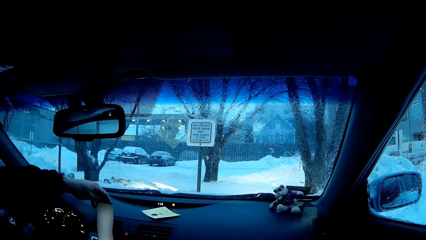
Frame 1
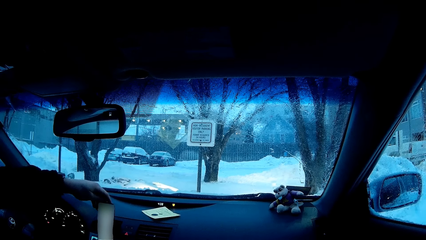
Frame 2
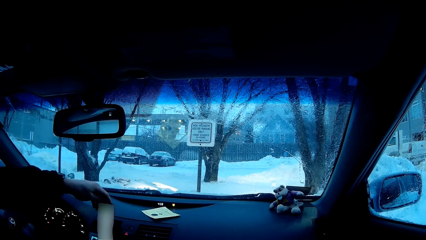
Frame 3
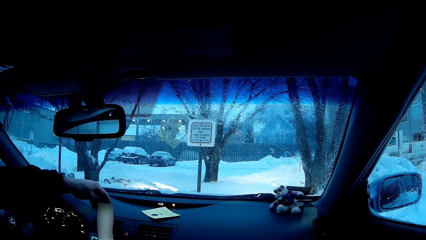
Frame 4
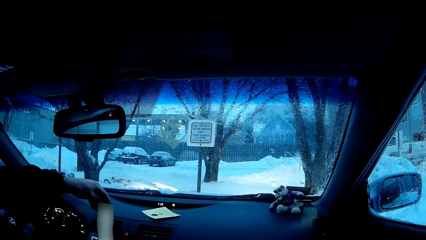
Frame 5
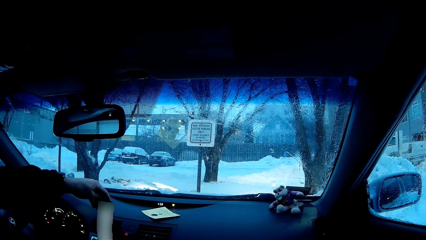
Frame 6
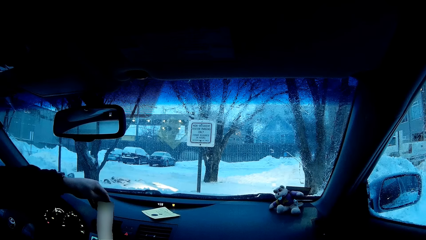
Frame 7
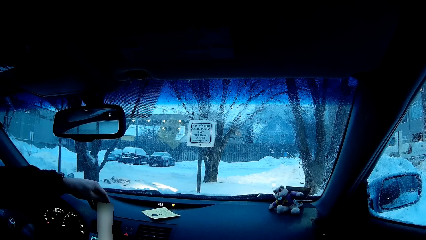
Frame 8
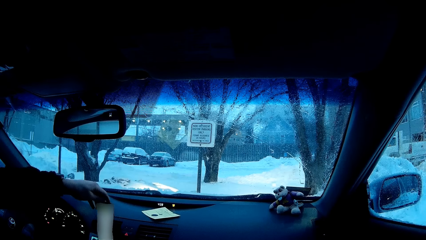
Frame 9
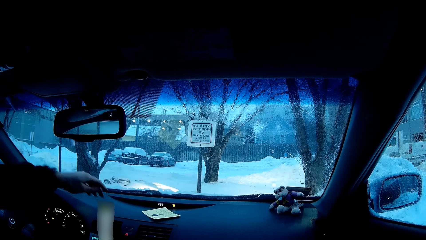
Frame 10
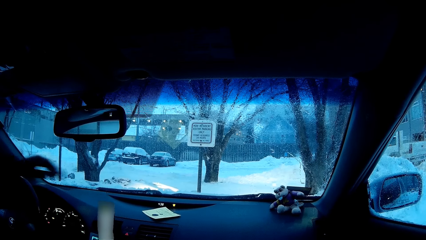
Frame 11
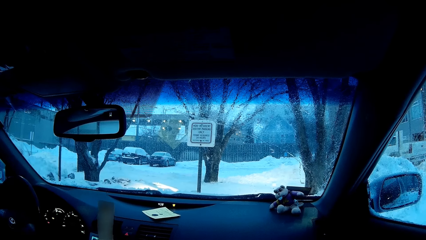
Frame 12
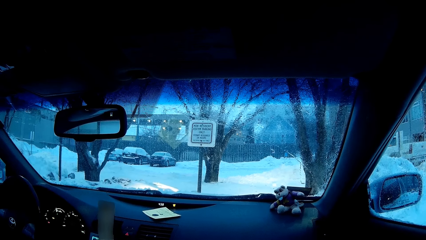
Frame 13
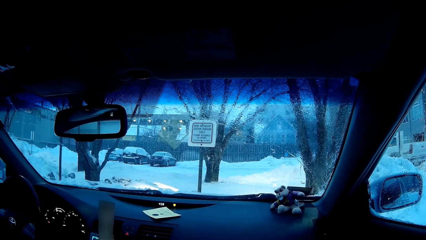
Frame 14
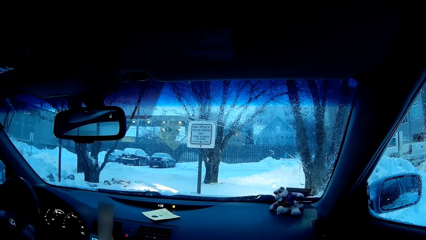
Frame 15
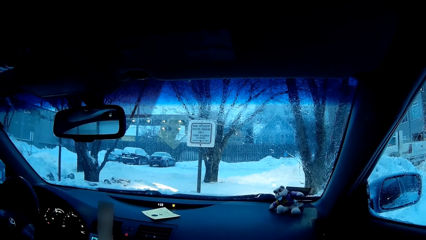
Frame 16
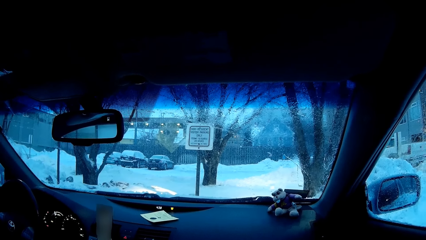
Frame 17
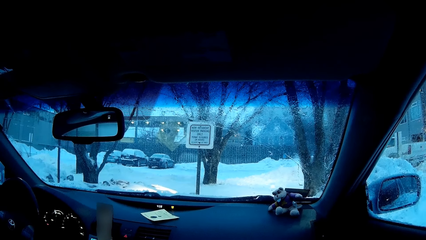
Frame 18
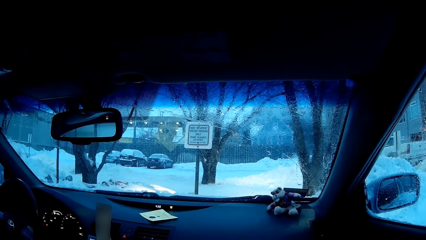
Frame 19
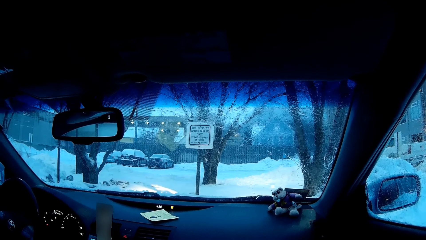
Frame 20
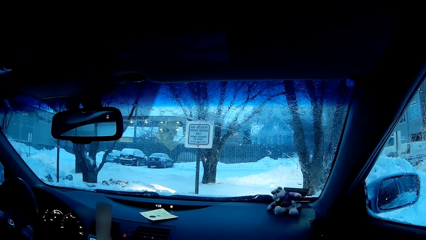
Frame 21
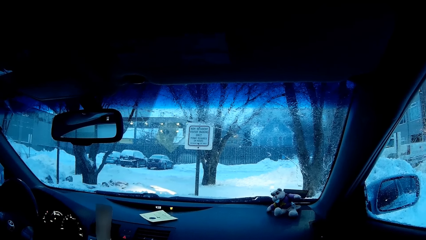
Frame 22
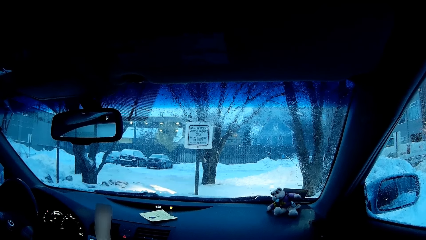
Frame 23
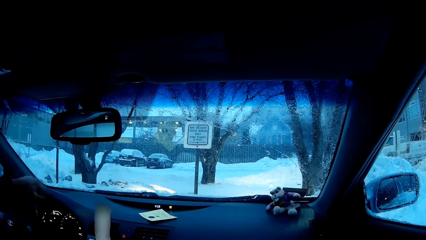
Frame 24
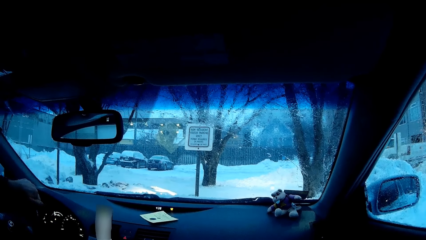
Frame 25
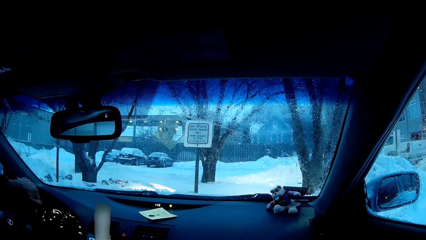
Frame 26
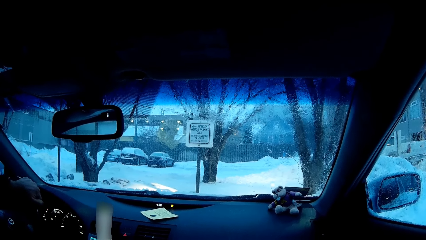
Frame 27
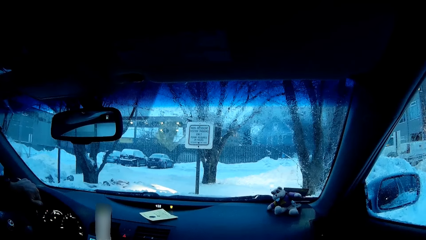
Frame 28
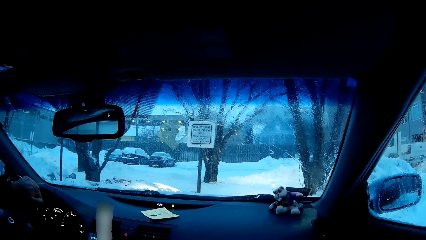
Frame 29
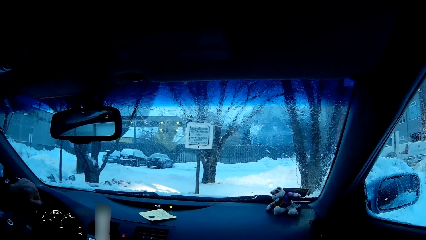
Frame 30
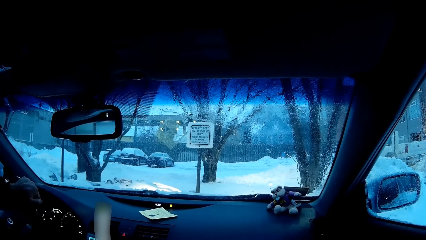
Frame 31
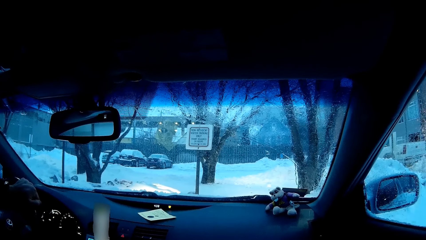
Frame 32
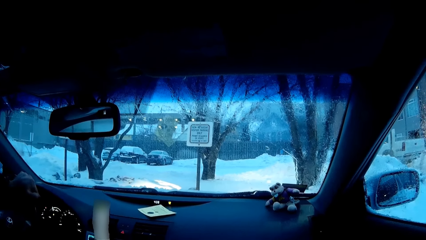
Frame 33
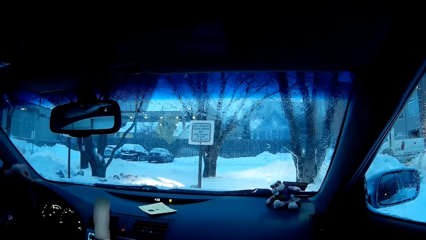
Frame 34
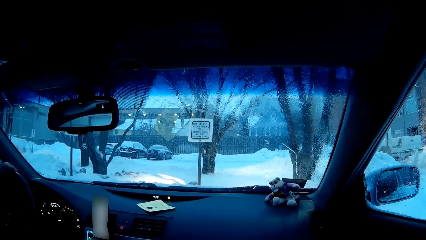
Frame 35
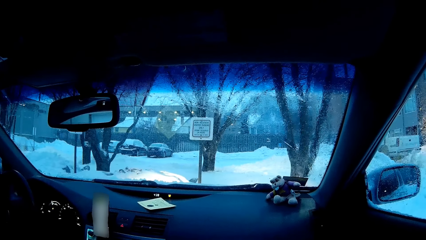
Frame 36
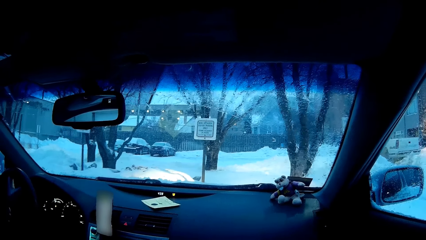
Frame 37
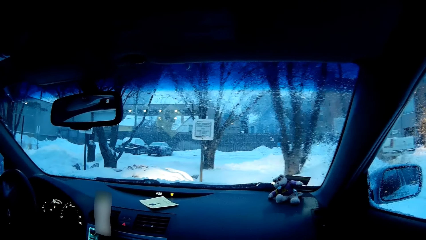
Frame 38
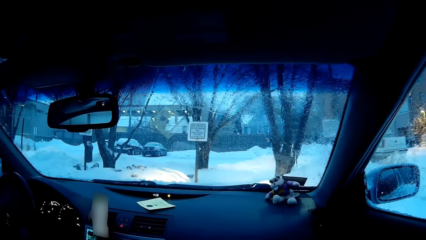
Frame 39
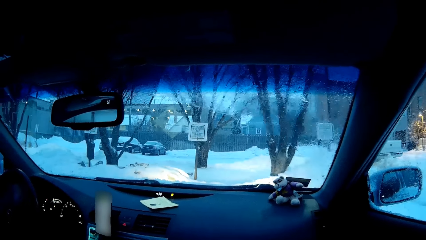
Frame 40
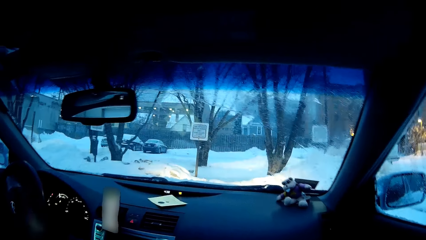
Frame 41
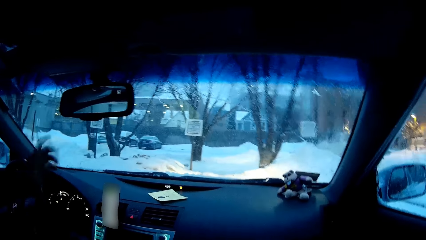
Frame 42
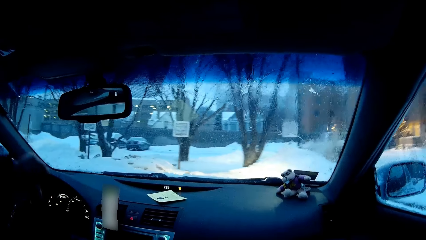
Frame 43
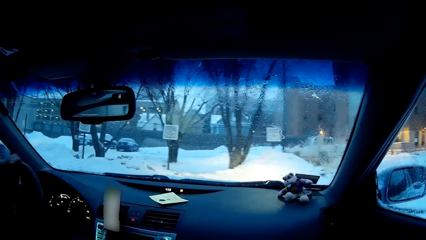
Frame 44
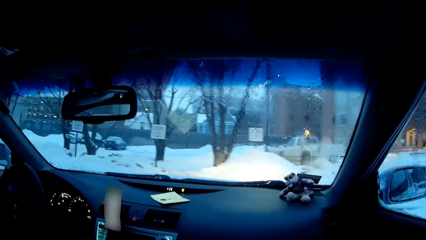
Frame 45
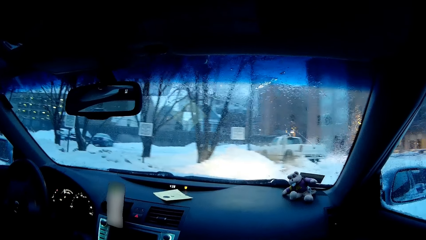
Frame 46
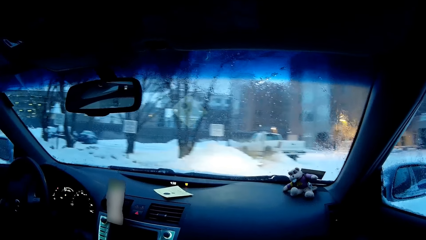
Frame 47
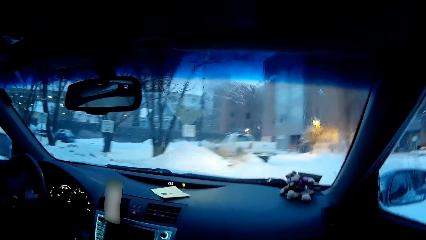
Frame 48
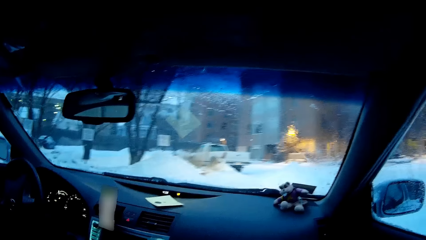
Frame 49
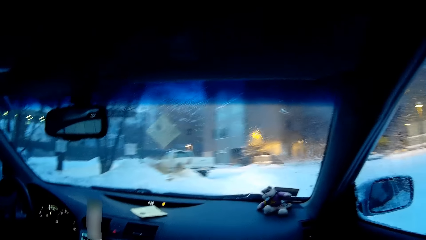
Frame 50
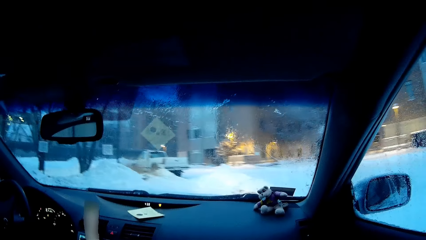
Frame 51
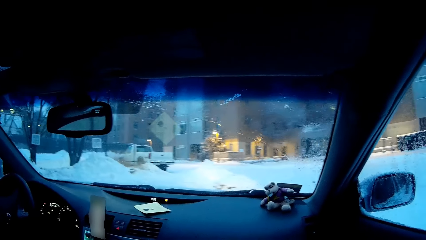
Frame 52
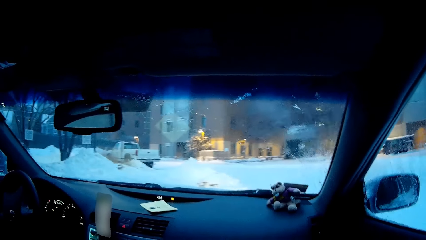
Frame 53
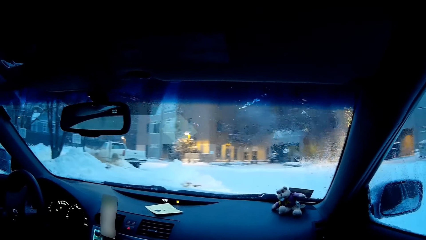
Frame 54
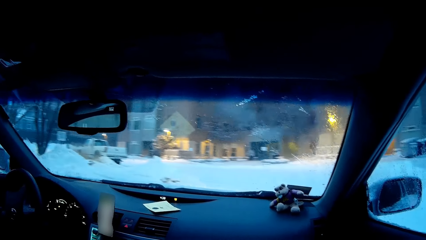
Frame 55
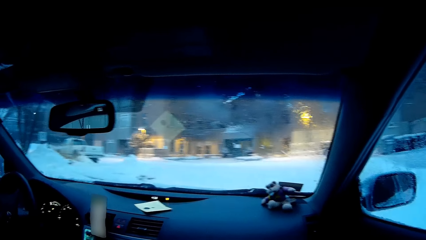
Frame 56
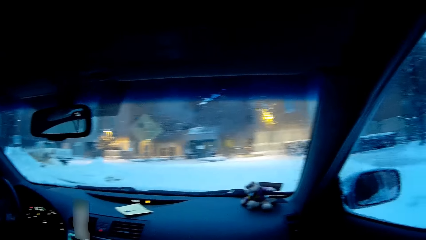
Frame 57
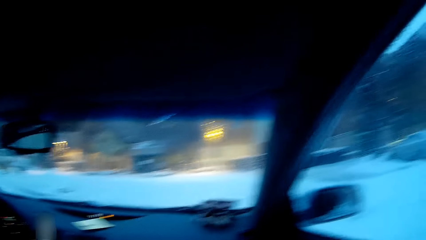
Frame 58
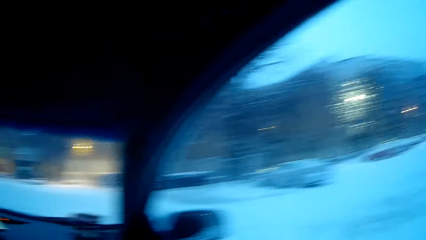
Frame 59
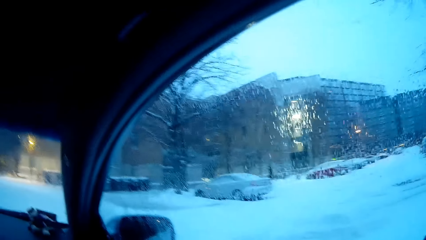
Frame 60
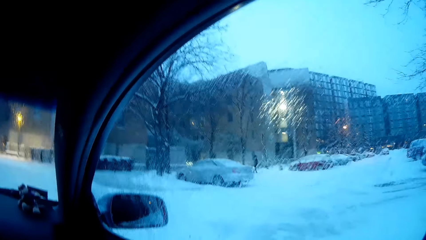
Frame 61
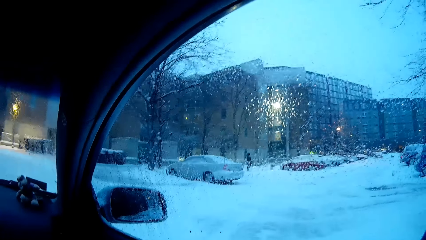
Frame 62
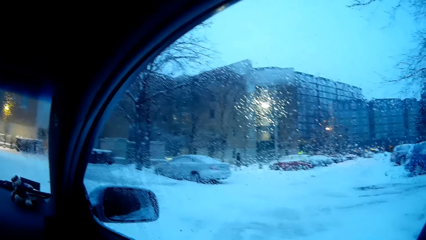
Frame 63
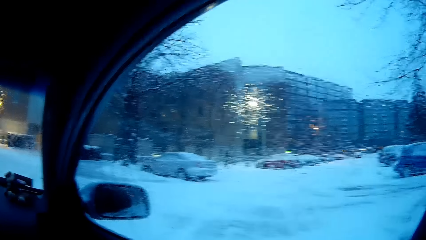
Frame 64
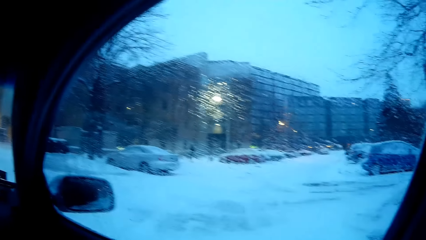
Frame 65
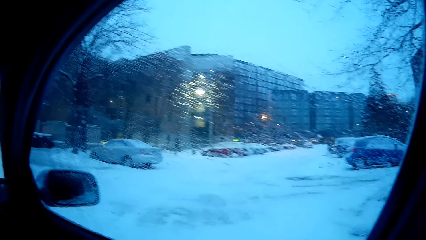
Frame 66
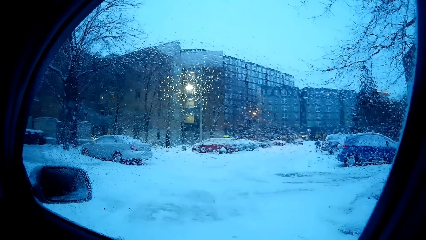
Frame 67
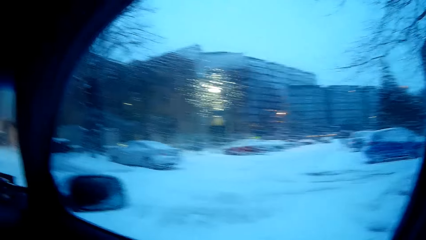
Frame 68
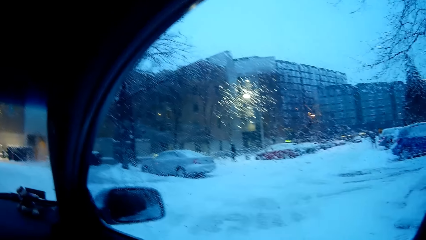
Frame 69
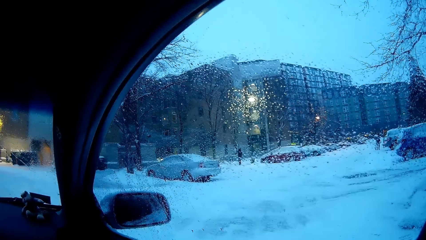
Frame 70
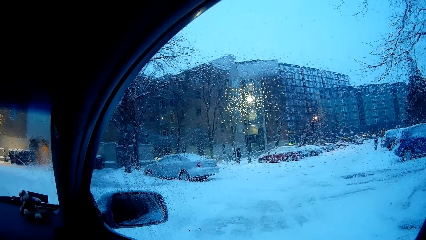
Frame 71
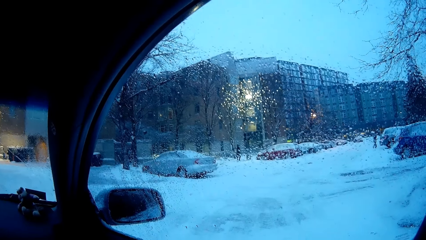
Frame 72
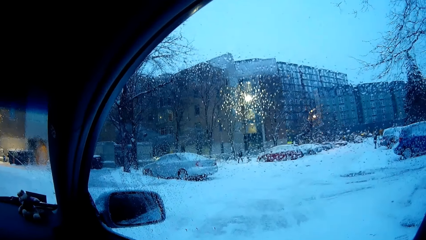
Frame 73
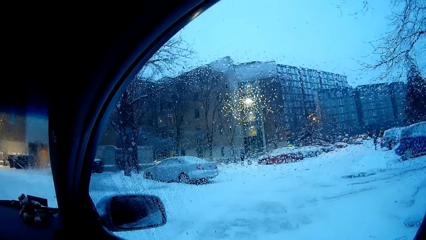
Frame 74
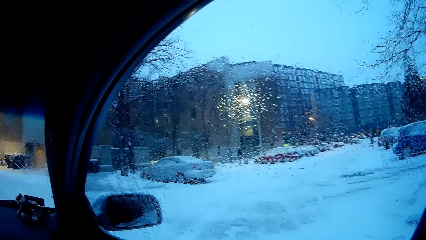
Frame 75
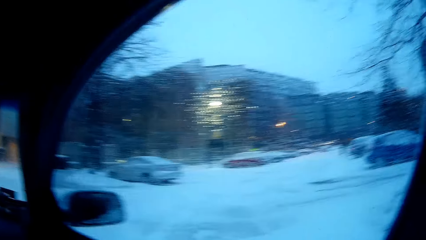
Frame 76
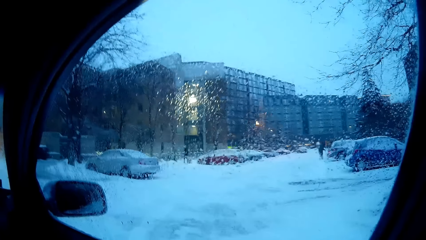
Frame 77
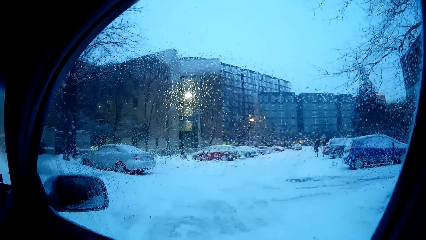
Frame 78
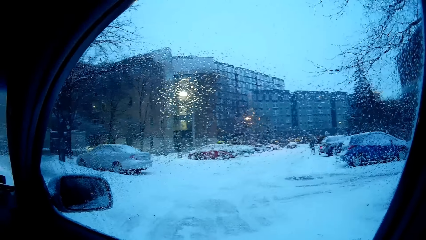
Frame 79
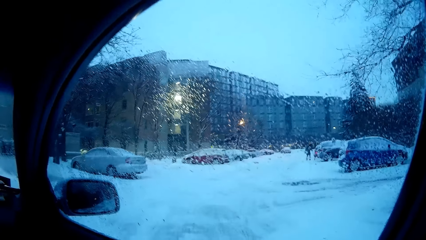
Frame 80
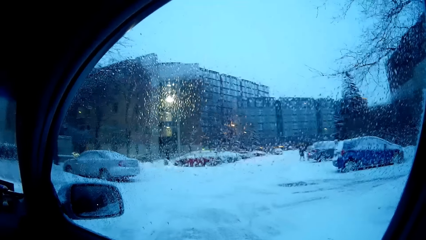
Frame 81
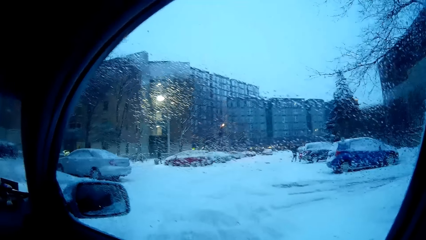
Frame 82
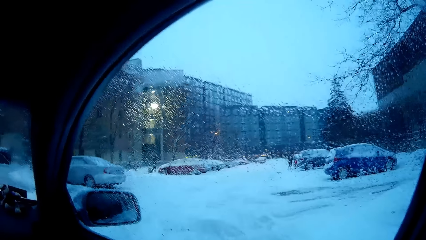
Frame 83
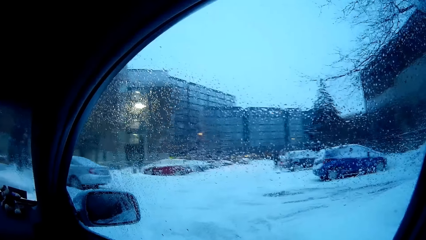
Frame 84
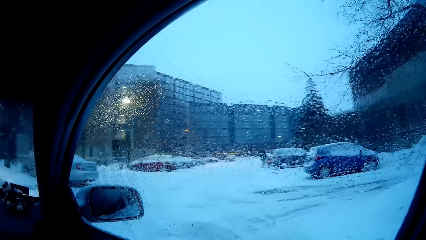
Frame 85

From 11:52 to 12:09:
A man touches the phone. The man reverses the car and drives the car on the road. The camera wearer looks around.
